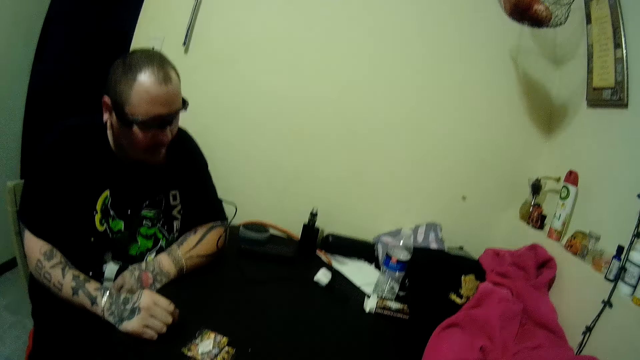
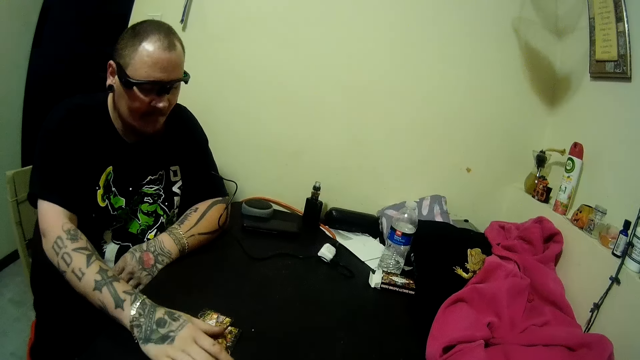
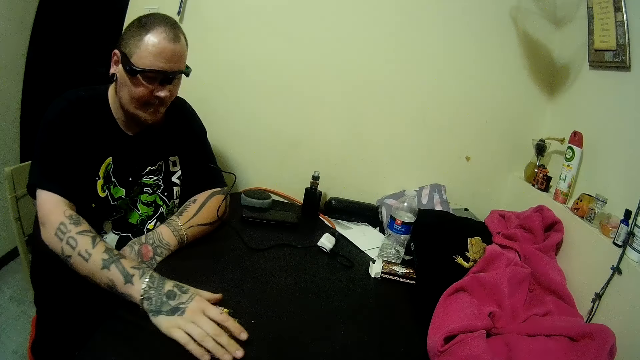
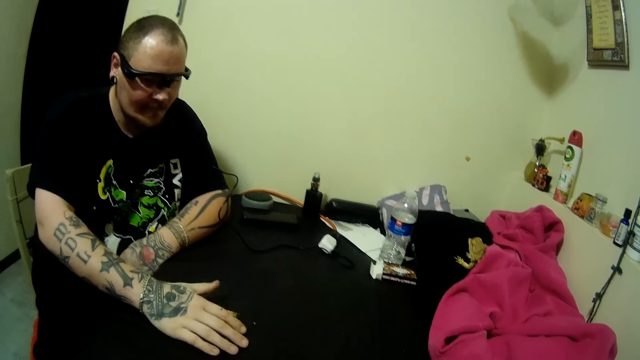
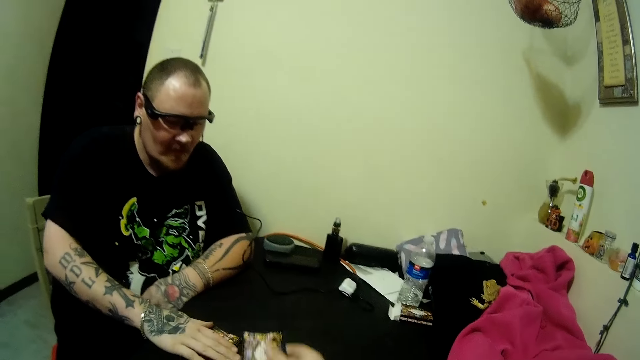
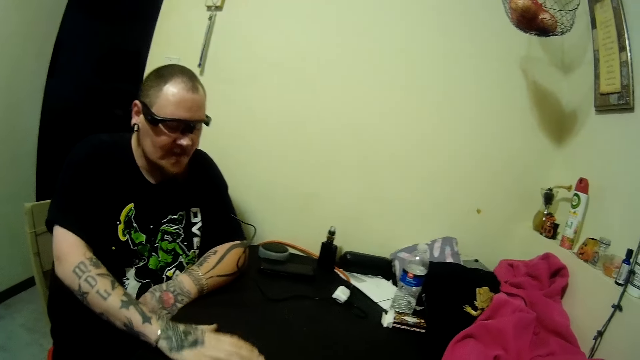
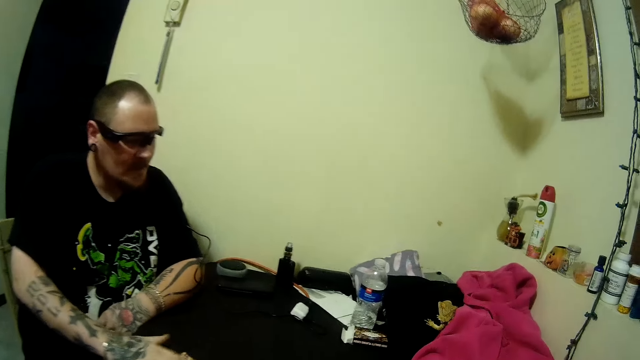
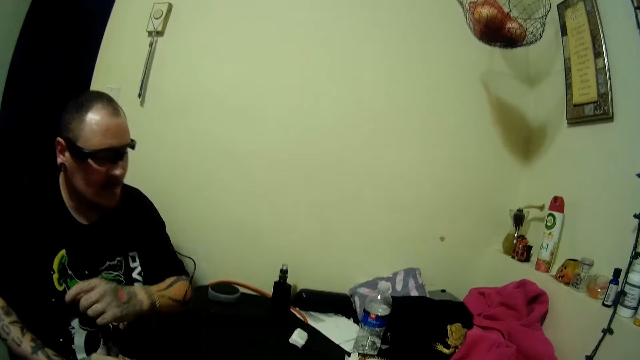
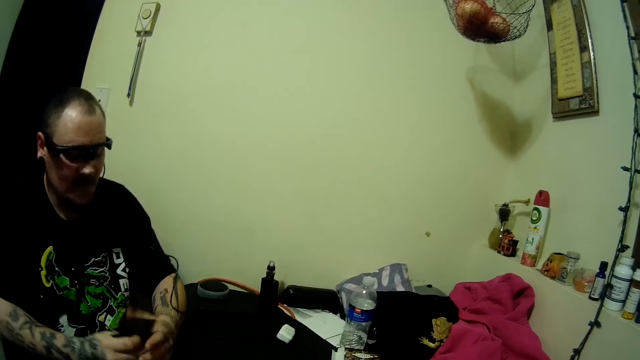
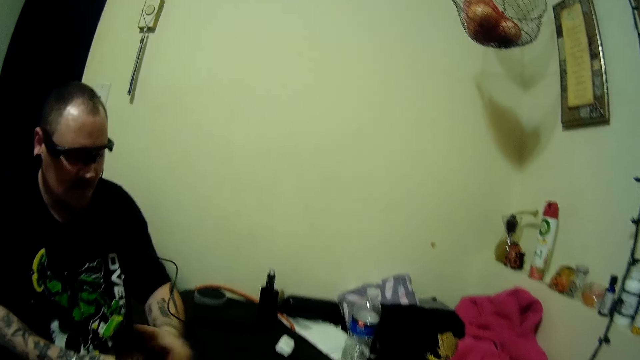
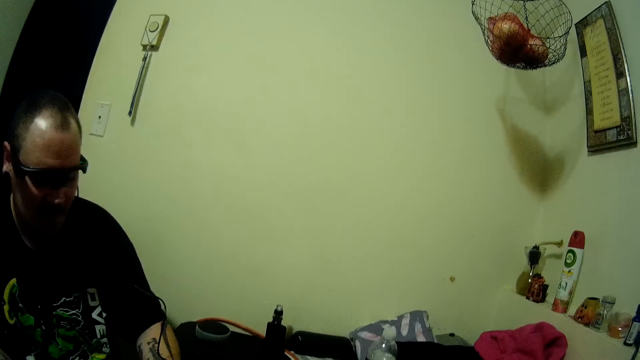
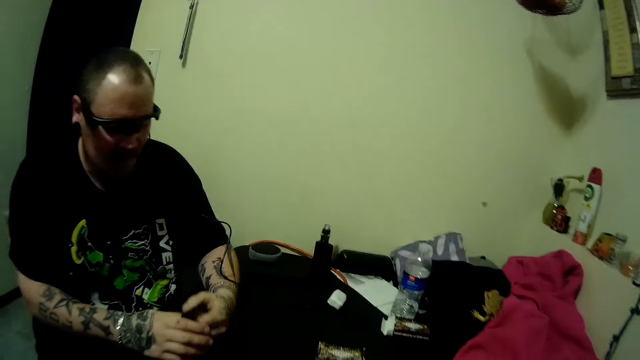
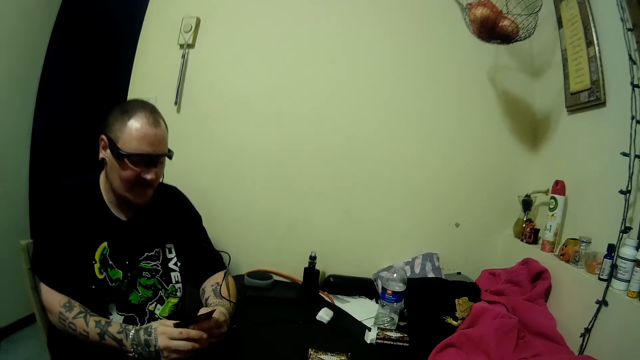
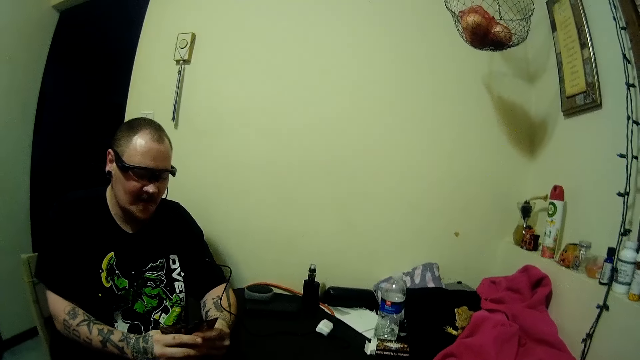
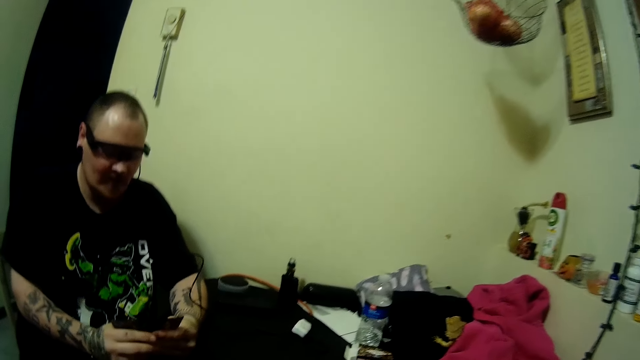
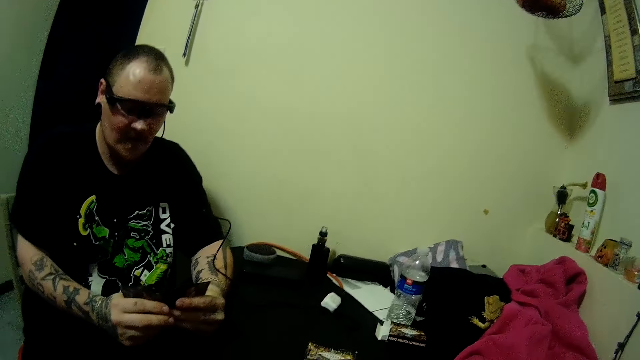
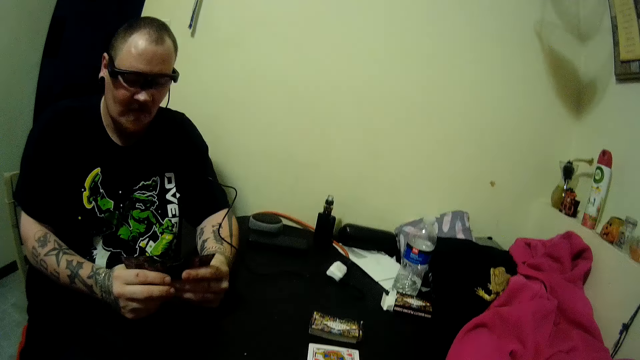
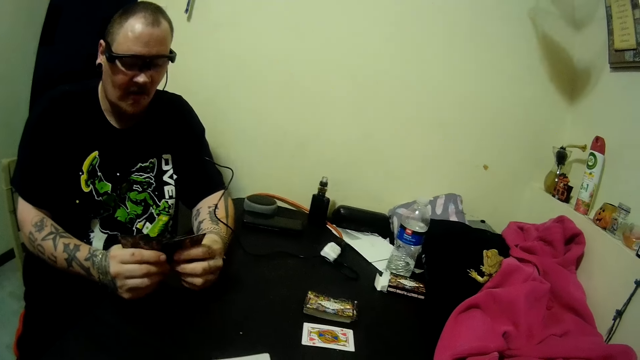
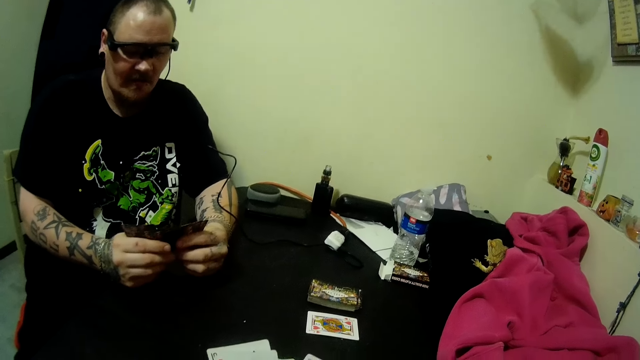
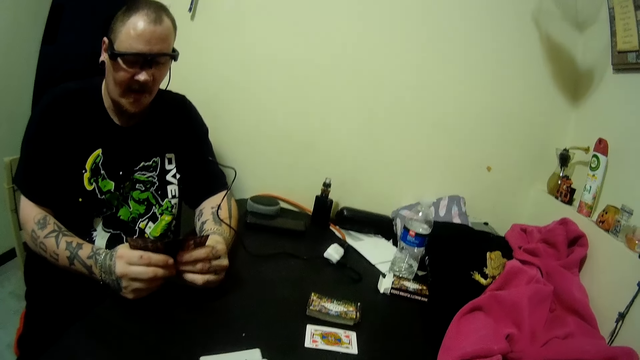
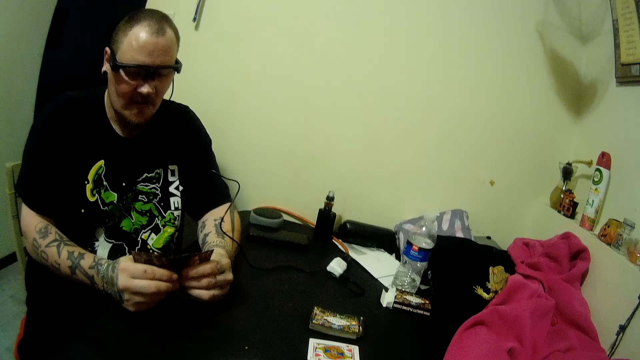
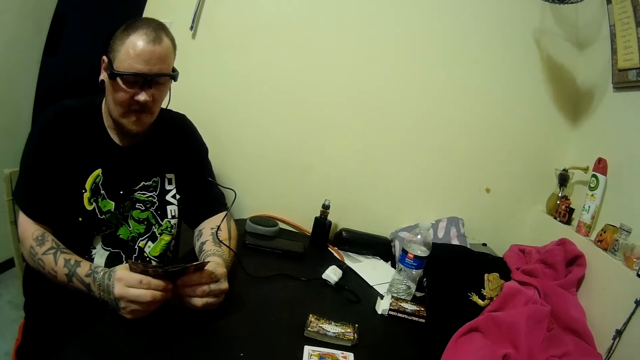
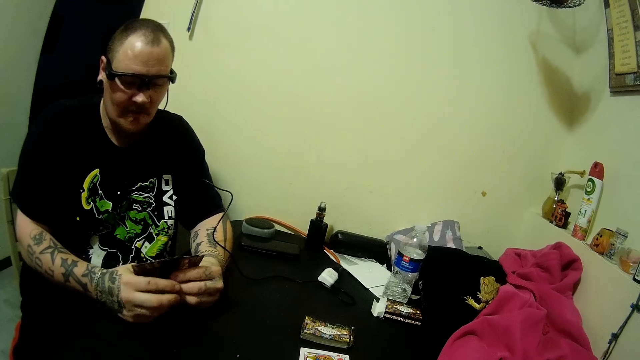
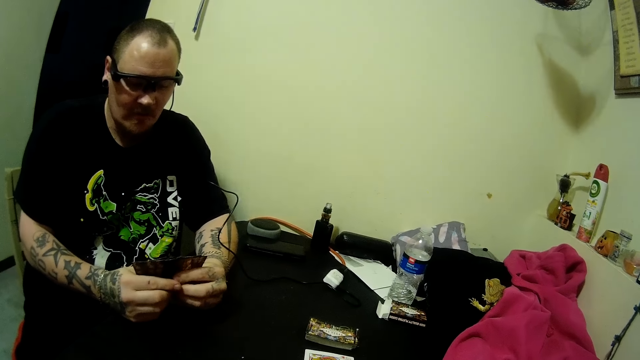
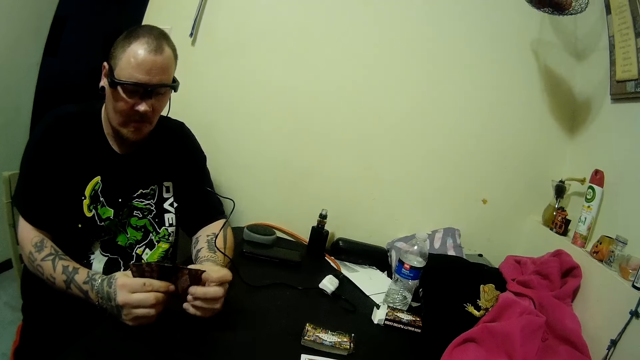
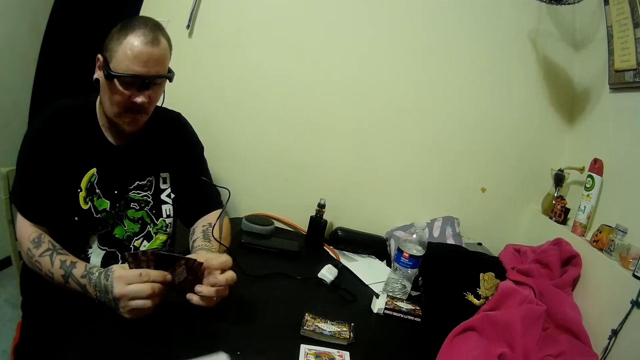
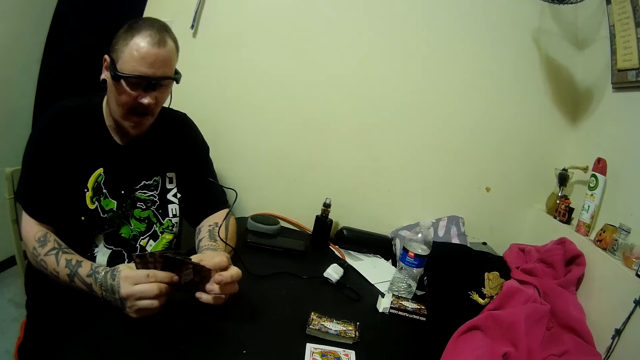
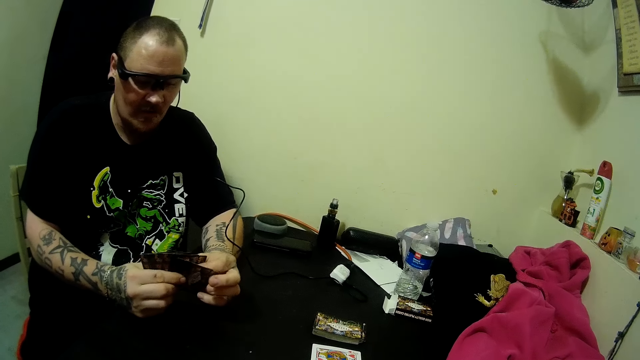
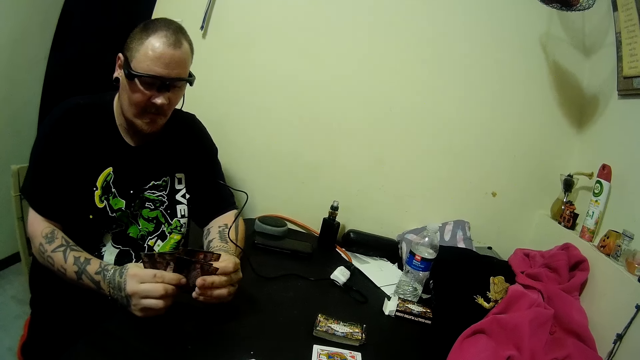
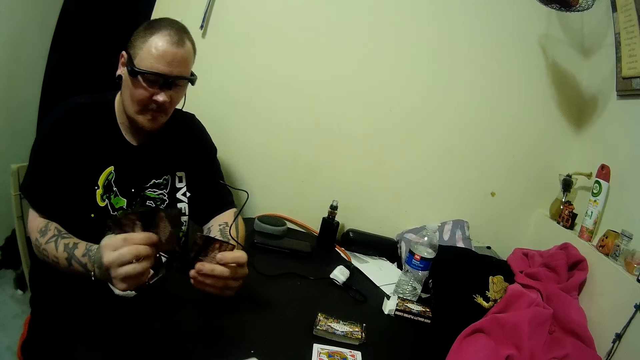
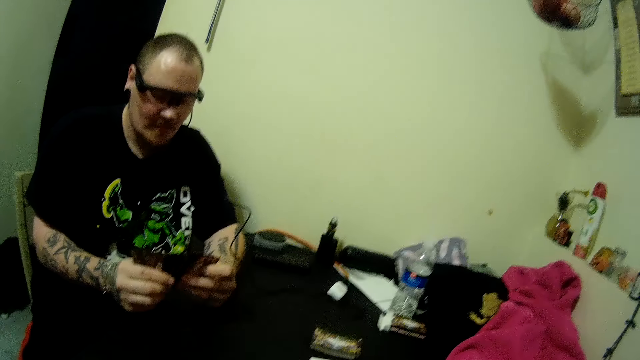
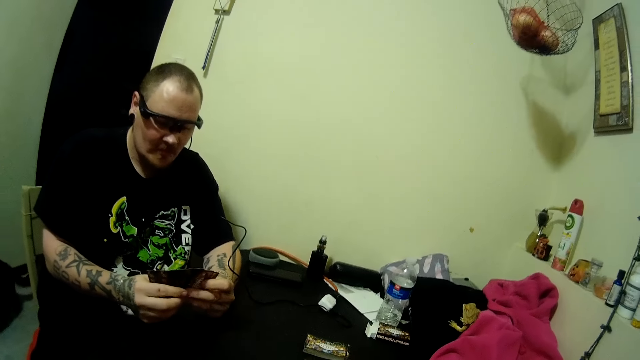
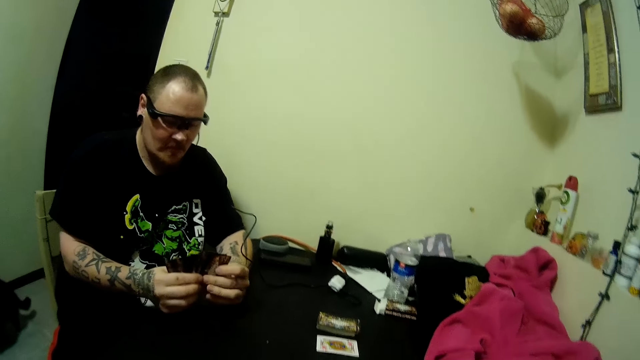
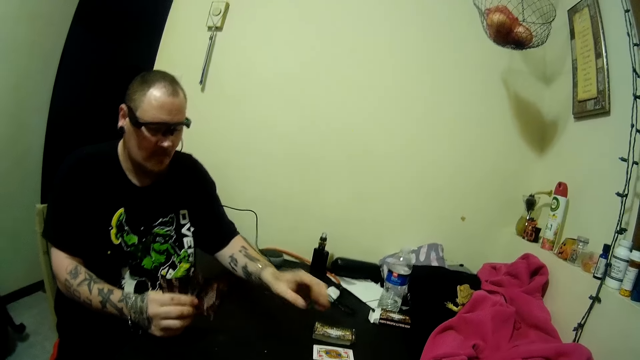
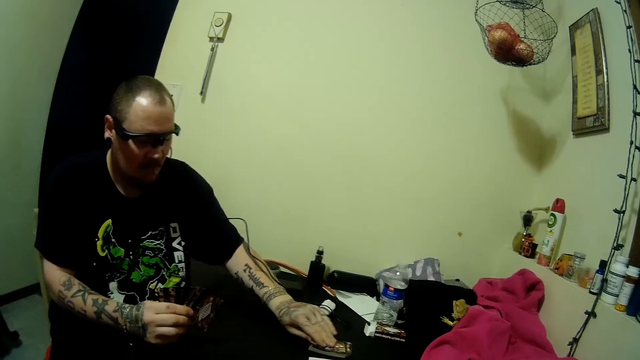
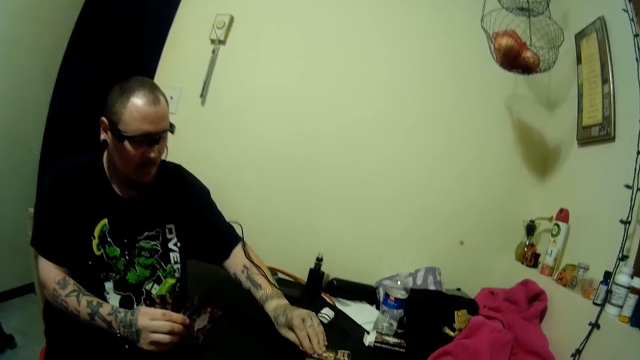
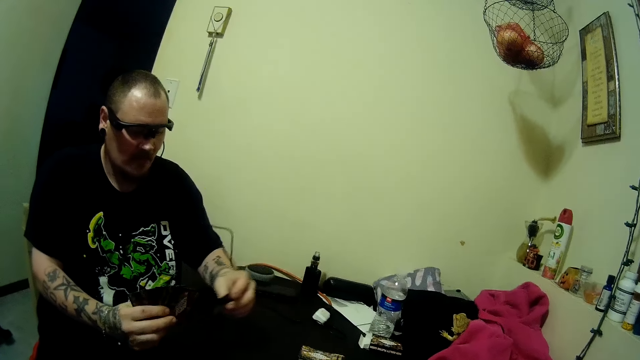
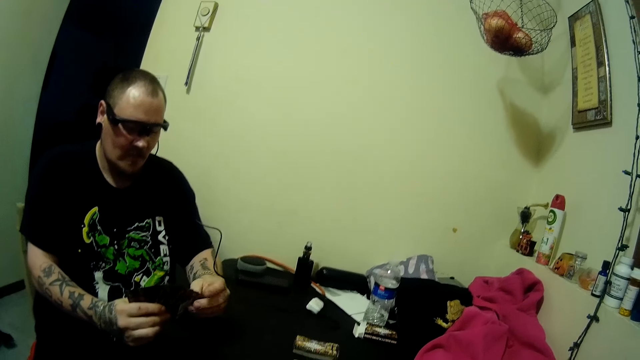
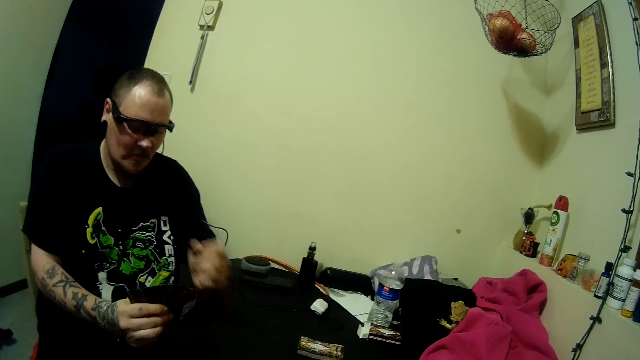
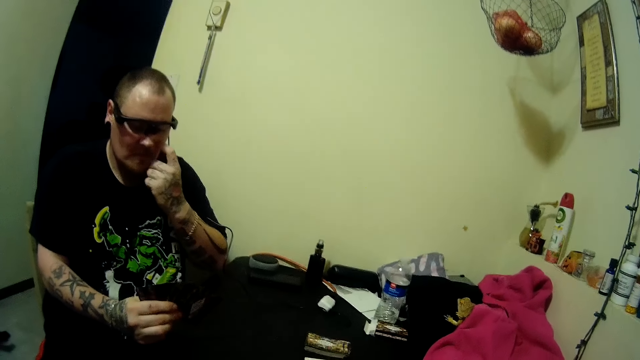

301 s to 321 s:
A man picks up play cards from the table with his right hand. The camera wearer puts down the play card. The man holds the cards with his two hands and spreads the cards in his two hands. The man looks at the play cards. The camera wearer holds play cards in his hand. A dog walks into the room. The man picks up cards from the table with his left hand, passes the cards from his right hand to his left hand, and touches his face with his left hand.
